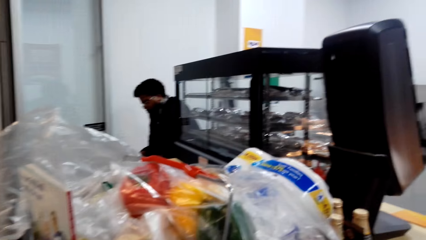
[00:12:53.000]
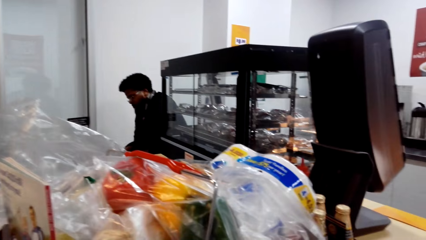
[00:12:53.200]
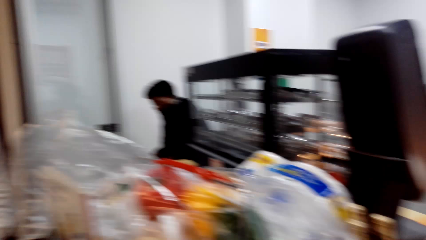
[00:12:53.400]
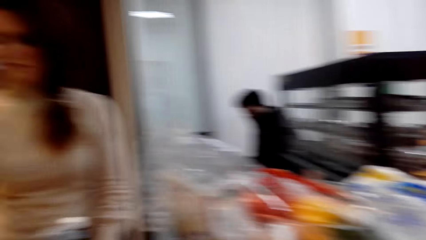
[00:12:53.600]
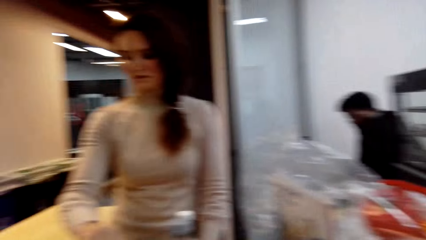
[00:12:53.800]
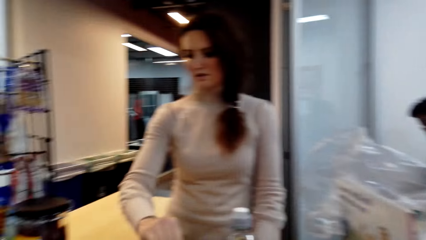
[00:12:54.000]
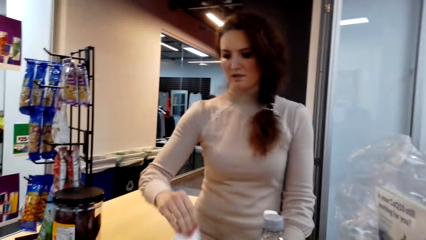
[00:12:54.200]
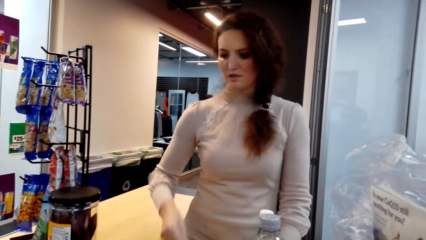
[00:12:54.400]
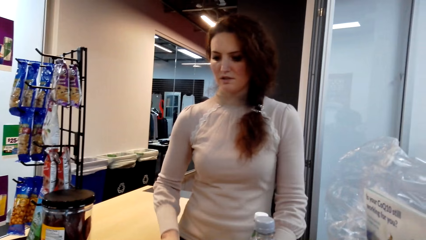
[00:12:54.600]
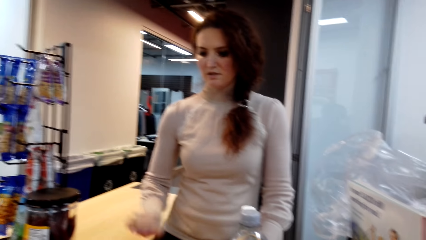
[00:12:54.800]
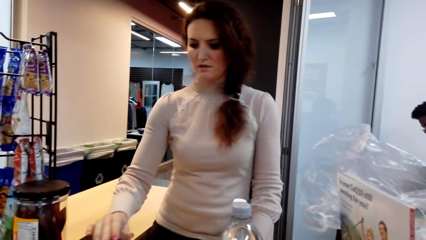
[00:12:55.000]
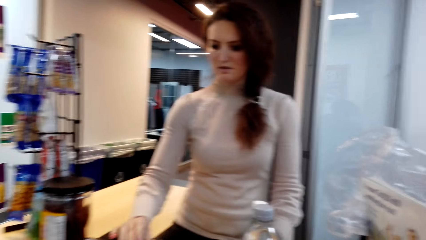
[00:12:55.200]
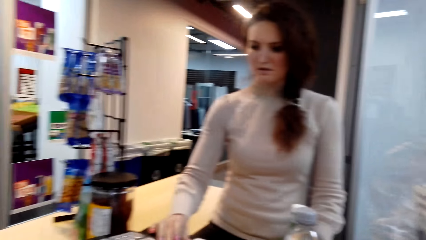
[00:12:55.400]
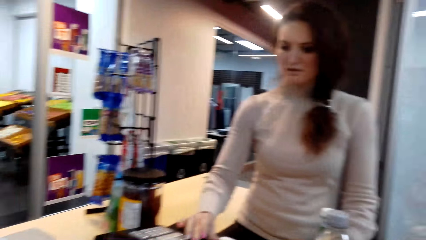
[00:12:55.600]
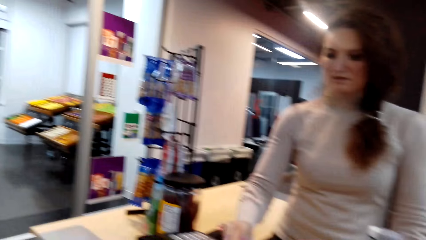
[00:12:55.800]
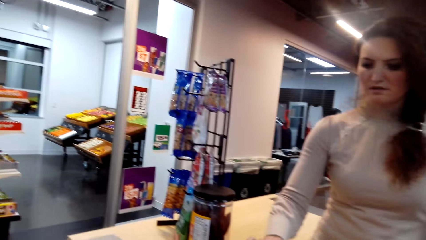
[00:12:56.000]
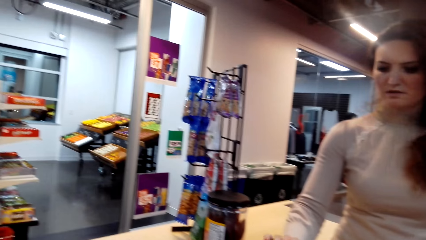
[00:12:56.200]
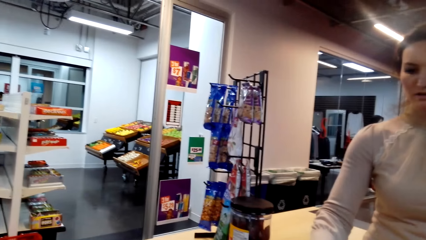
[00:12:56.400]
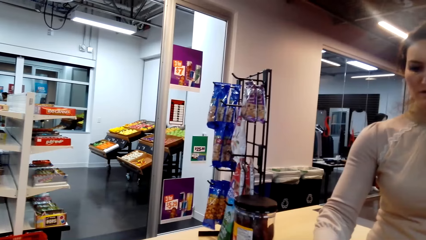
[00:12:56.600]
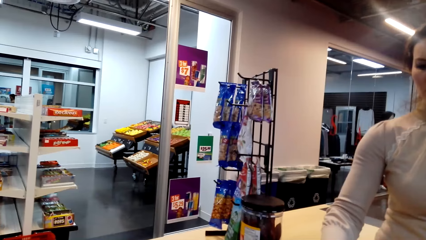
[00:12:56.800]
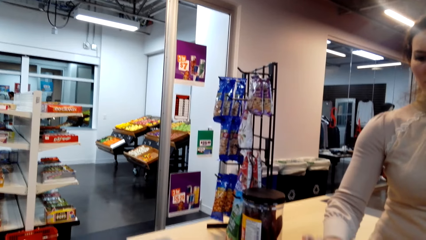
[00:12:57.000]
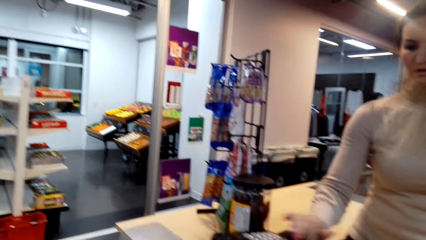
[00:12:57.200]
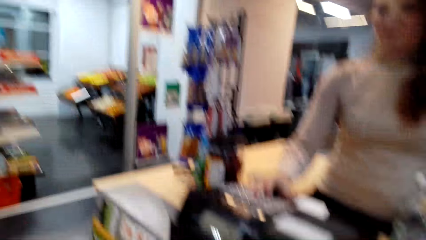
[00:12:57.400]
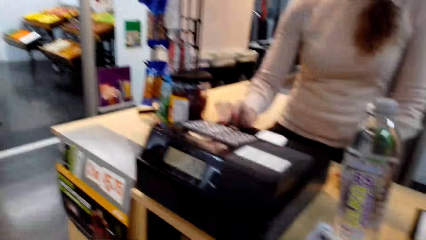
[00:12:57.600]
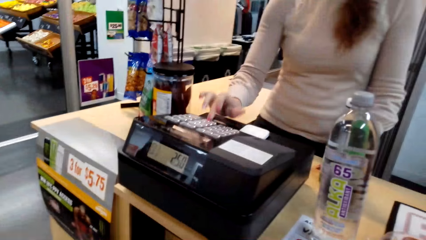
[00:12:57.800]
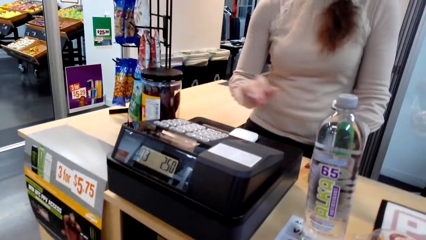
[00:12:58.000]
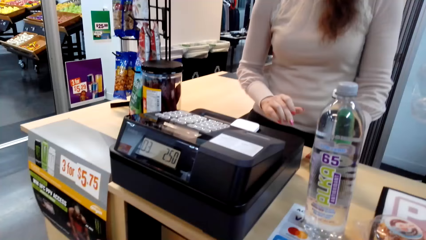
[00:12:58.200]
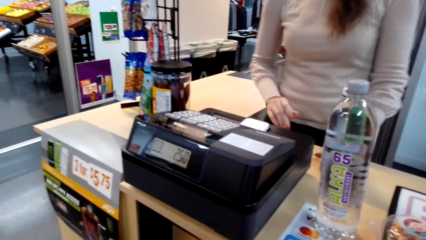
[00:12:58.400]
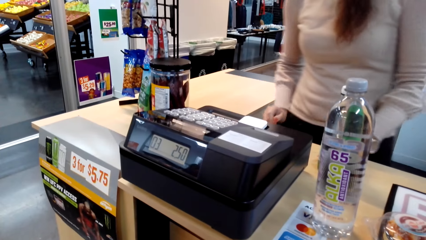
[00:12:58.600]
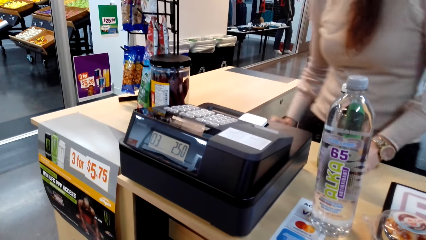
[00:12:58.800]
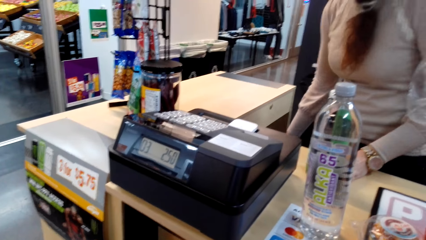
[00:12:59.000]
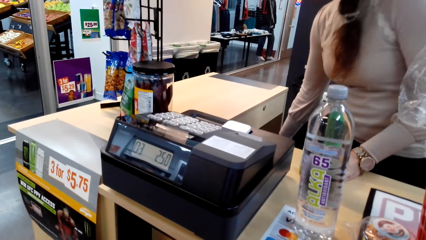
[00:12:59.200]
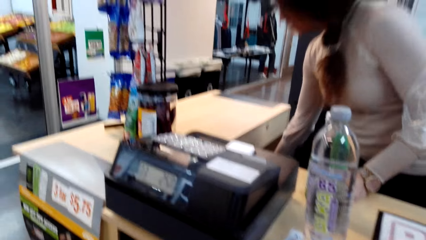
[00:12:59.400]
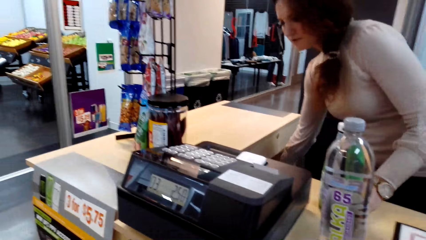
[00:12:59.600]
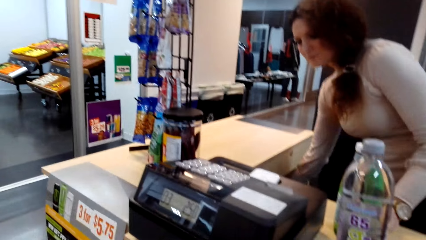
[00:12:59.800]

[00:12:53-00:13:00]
The camera wearer looks at the lady. The lady is billing up the items.

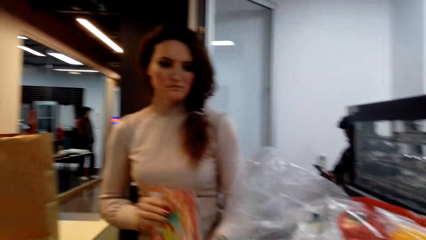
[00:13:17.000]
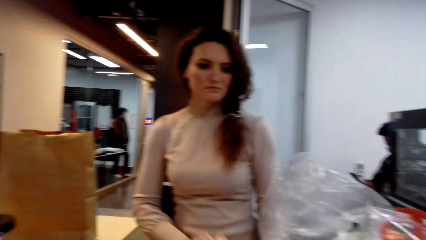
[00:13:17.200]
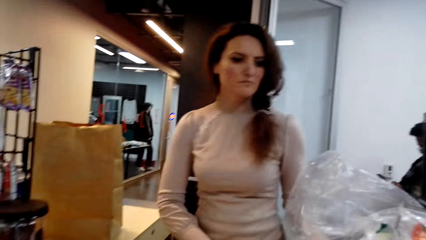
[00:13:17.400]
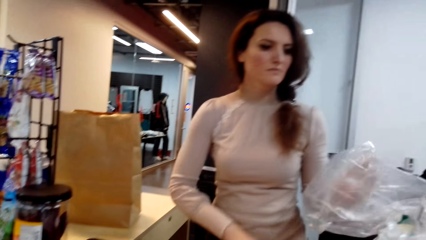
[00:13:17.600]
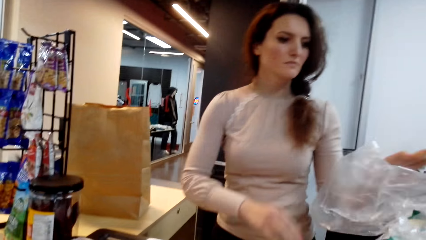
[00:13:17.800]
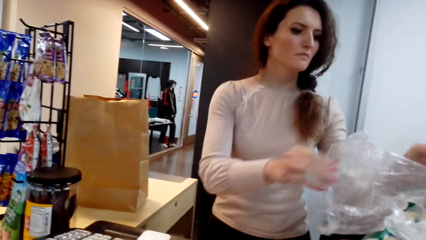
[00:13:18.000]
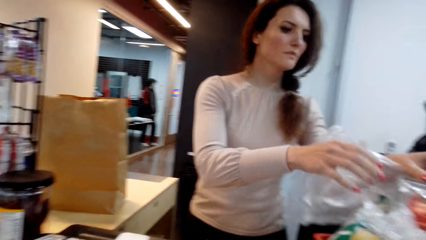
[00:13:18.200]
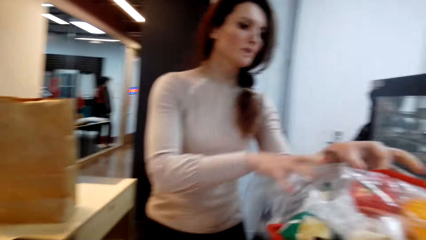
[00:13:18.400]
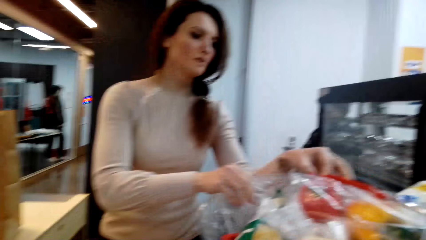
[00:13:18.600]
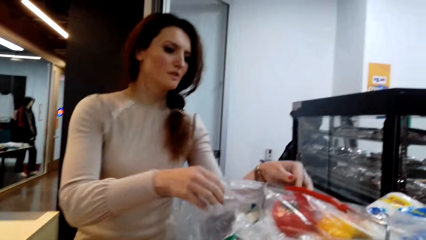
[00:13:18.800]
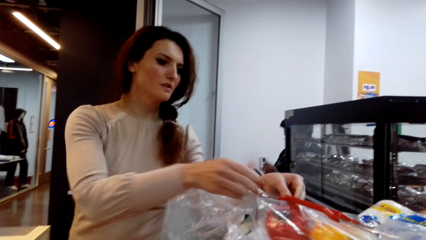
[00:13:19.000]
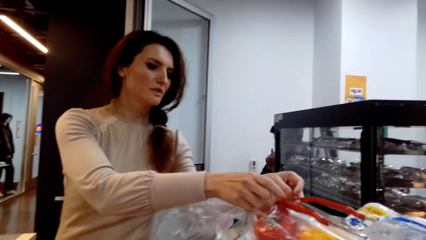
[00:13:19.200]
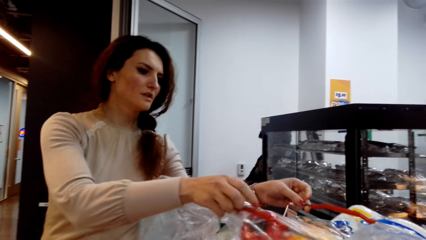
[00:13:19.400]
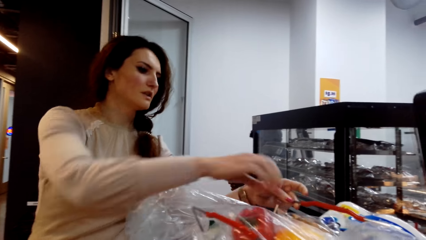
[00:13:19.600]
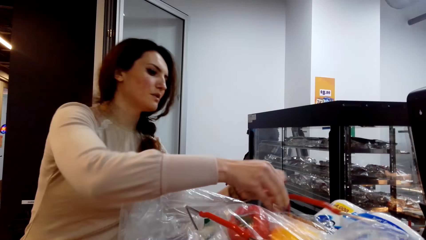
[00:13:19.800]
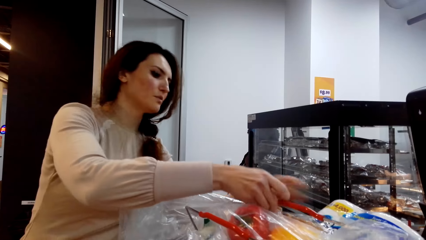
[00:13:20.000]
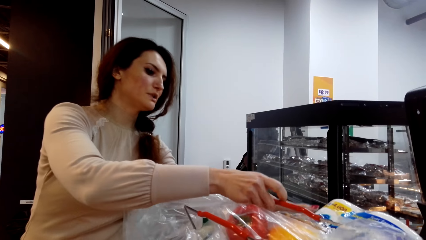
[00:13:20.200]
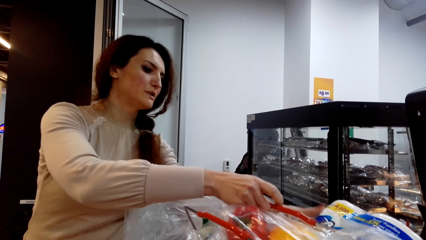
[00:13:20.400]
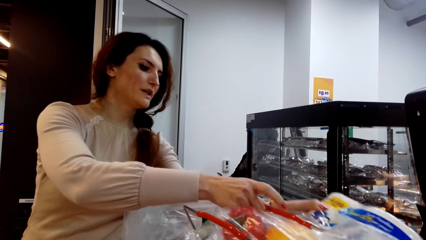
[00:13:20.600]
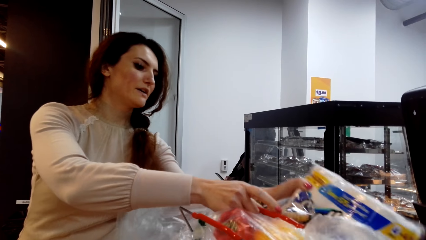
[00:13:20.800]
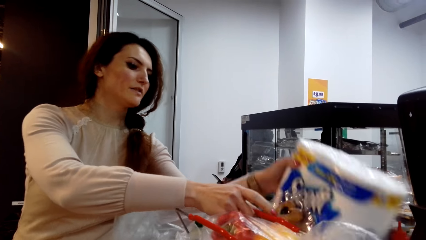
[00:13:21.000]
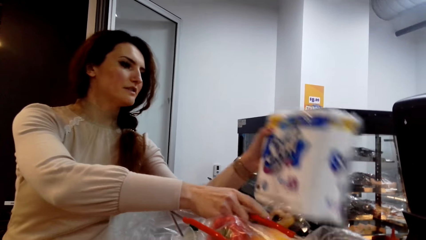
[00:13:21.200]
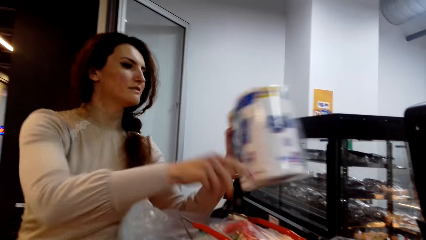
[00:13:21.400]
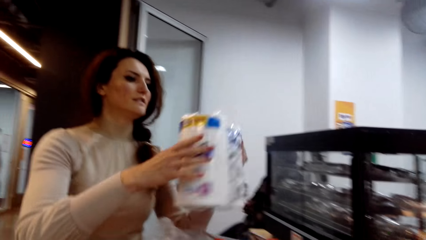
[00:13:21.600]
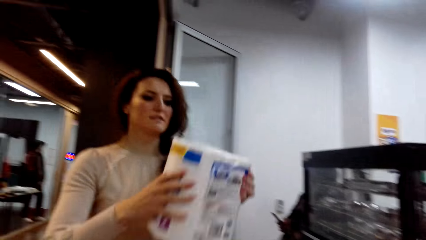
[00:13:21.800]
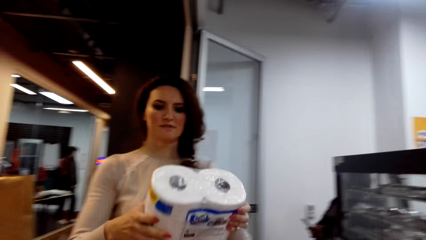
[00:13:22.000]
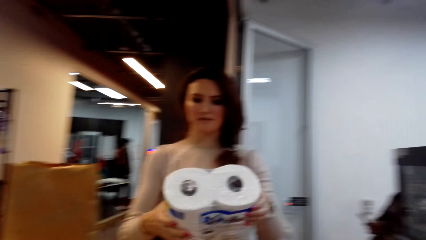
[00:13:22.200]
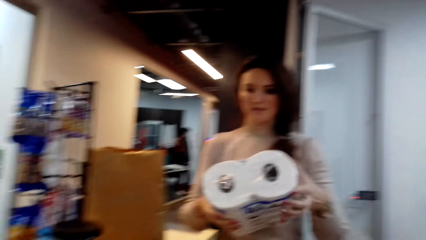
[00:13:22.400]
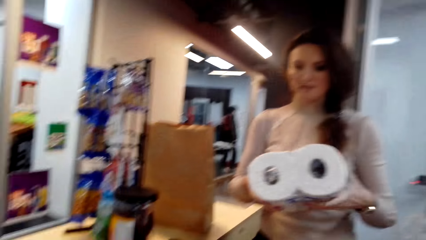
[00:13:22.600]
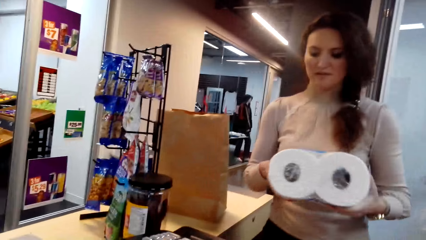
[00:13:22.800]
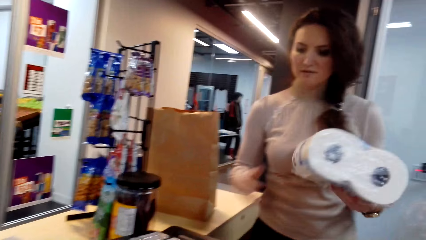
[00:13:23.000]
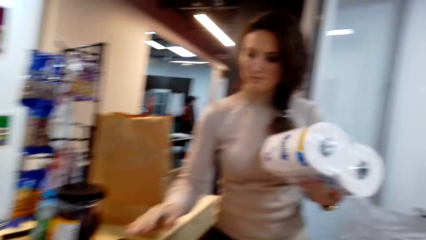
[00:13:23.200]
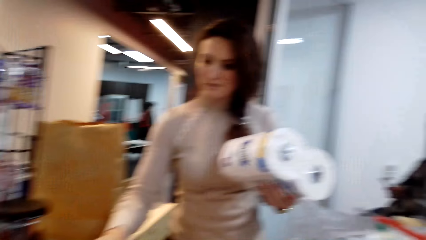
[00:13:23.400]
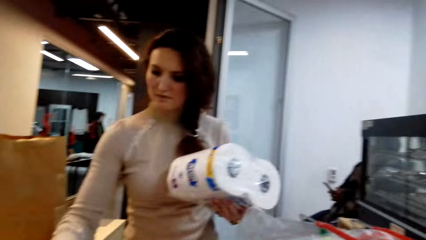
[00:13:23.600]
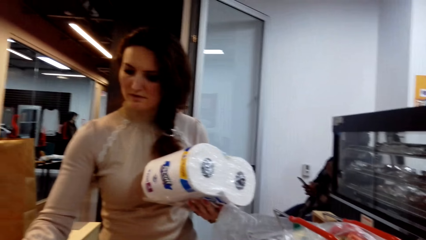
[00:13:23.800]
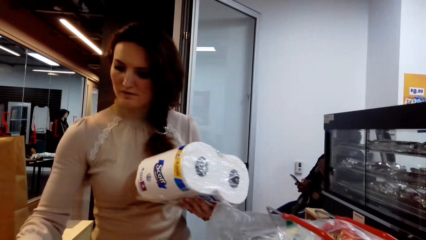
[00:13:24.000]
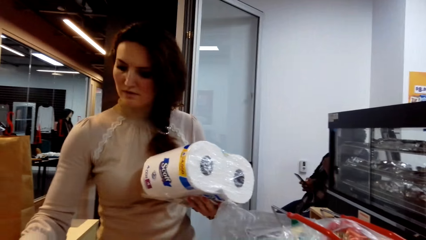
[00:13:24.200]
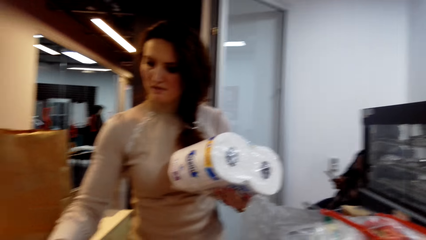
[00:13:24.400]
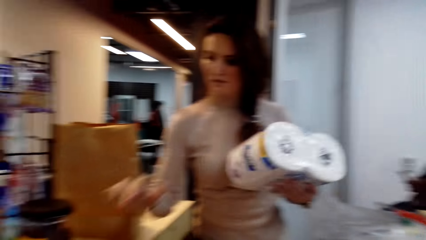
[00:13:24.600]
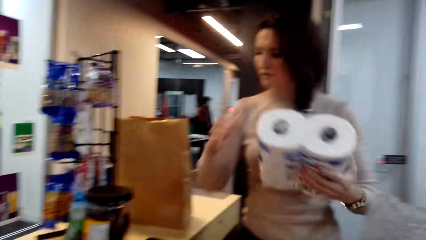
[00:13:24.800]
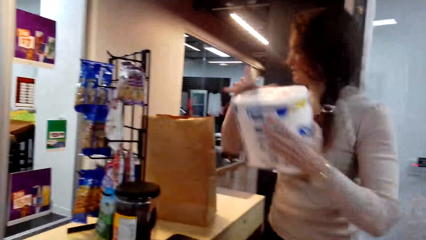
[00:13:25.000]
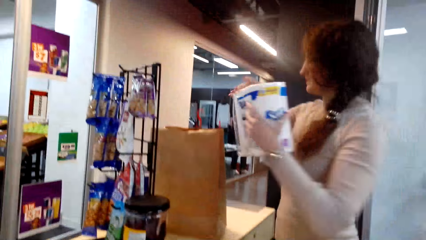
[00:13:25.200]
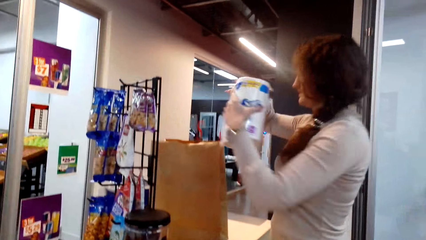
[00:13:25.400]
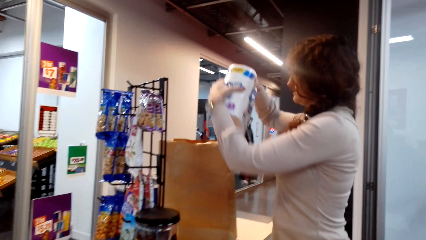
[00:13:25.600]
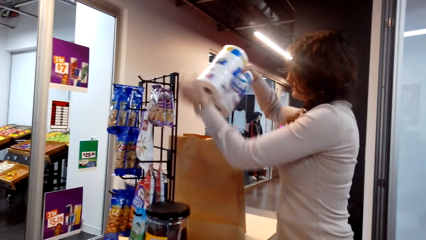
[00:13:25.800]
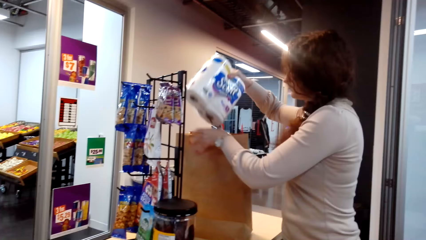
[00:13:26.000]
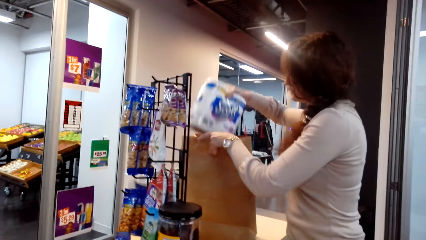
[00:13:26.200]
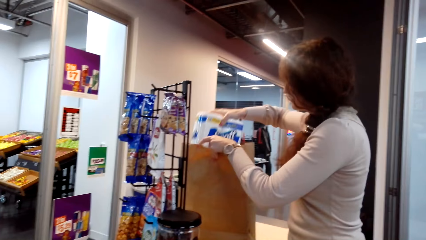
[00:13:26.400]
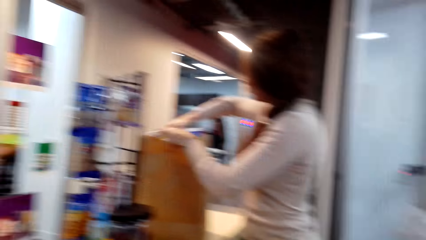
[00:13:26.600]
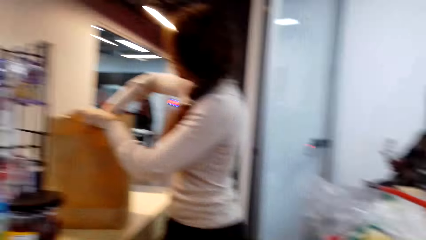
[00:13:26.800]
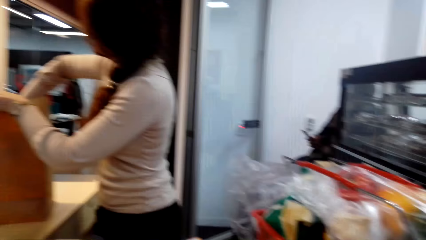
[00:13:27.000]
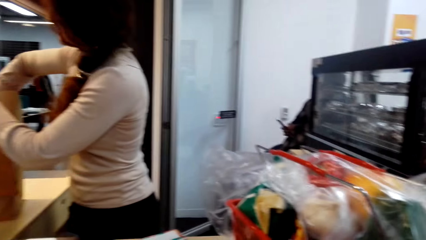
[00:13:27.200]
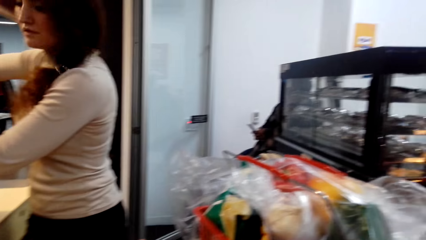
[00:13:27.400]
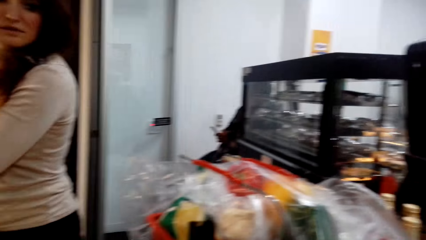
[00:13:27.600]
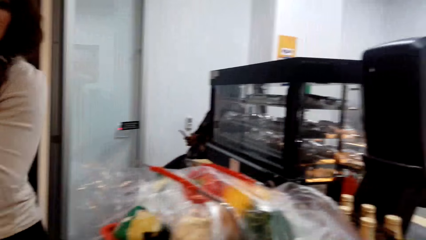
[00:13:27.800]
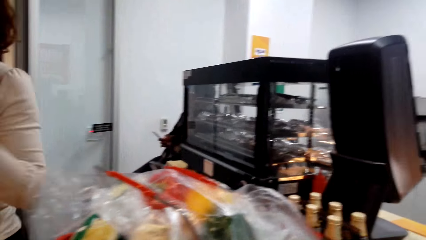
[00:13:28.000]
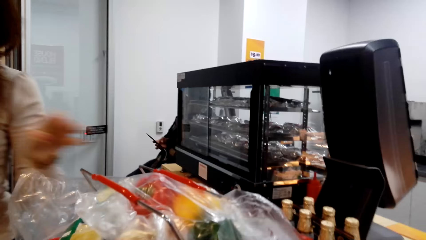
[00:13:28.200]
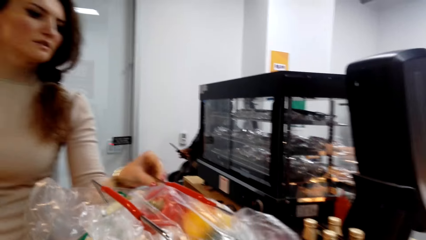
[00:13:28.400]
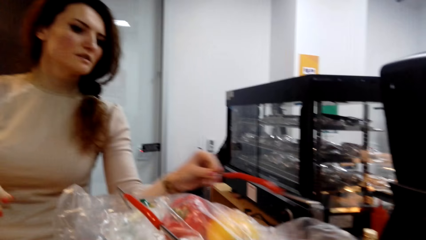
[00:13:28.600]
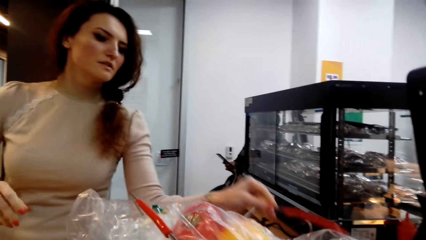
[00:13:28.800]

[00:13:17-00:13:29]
The lady is packing the items. She picks up the tissues, presses the cash register, and puts the tissues in the bag.
